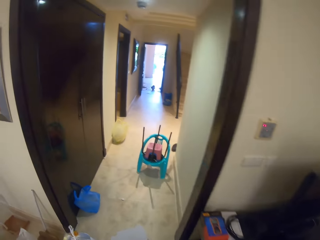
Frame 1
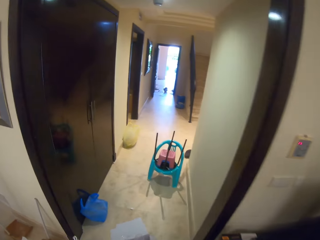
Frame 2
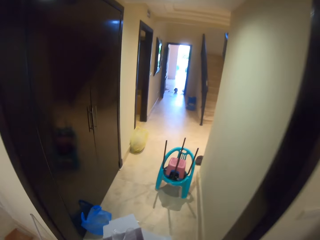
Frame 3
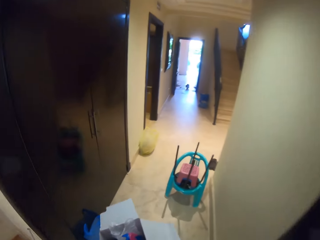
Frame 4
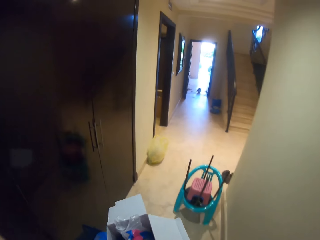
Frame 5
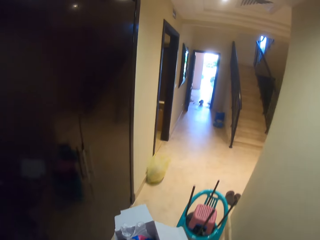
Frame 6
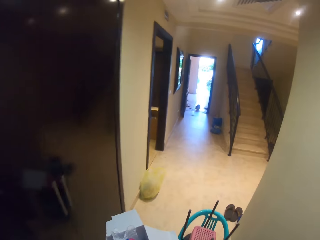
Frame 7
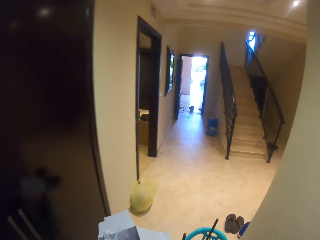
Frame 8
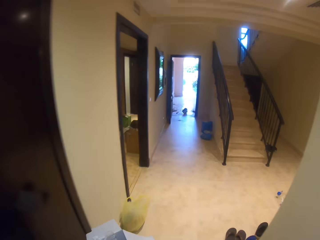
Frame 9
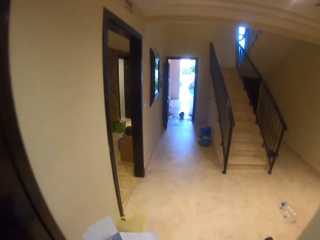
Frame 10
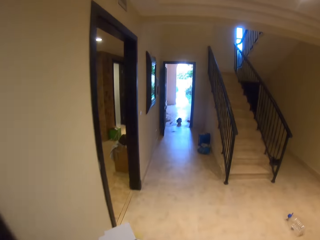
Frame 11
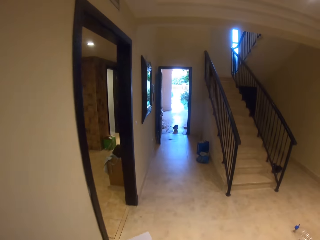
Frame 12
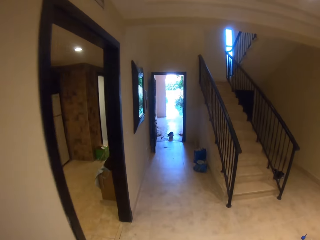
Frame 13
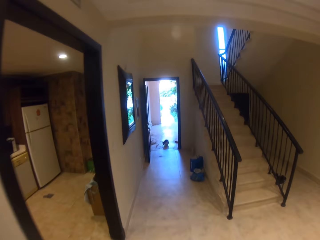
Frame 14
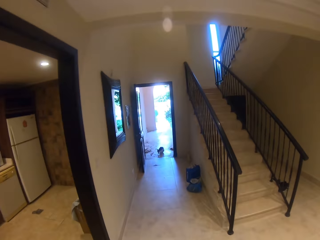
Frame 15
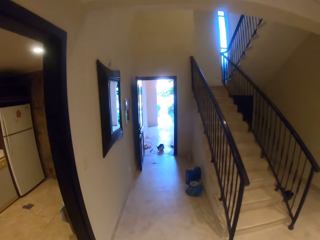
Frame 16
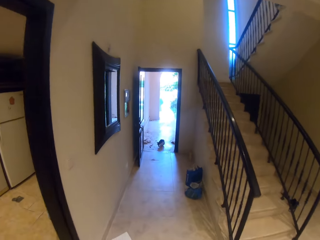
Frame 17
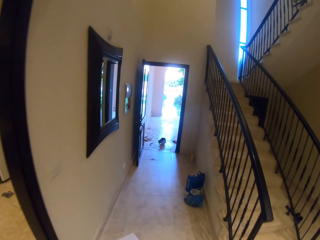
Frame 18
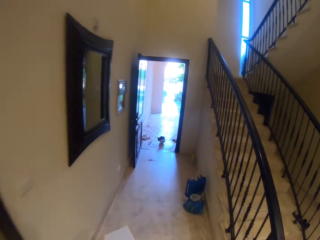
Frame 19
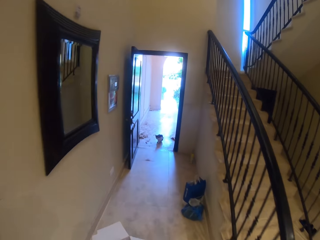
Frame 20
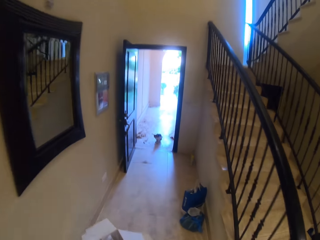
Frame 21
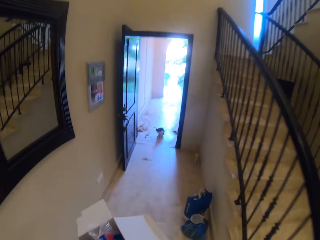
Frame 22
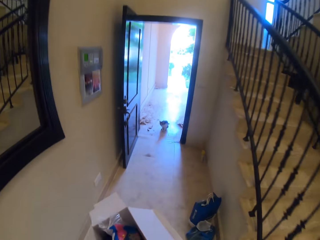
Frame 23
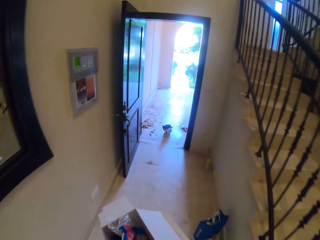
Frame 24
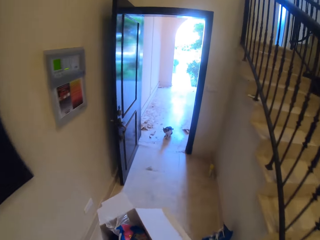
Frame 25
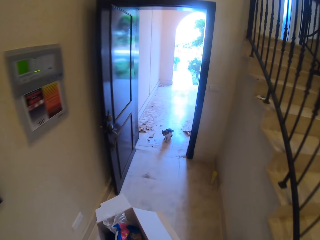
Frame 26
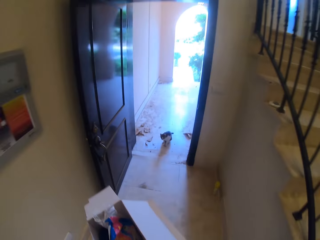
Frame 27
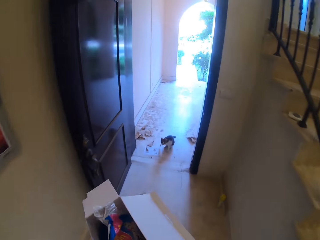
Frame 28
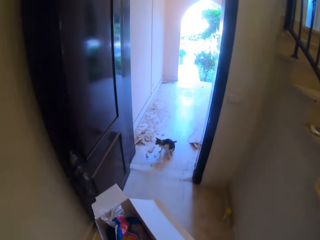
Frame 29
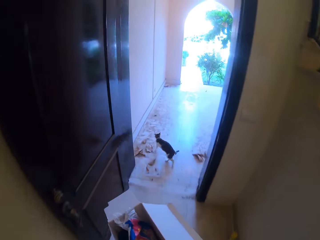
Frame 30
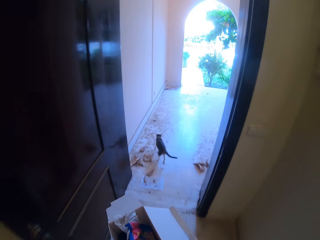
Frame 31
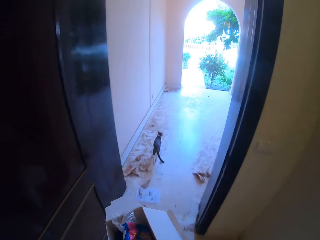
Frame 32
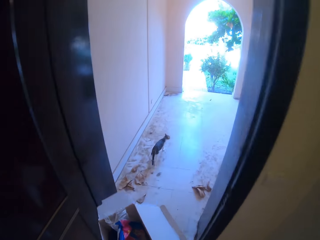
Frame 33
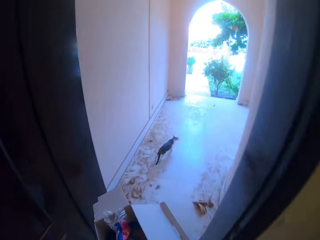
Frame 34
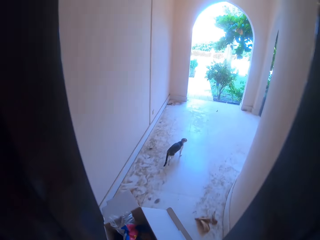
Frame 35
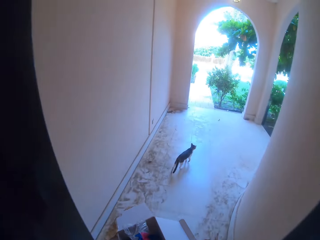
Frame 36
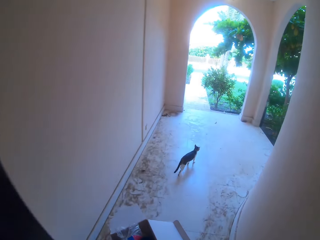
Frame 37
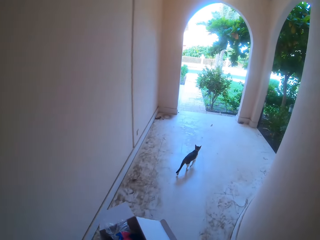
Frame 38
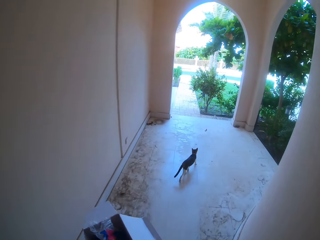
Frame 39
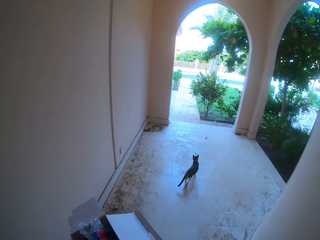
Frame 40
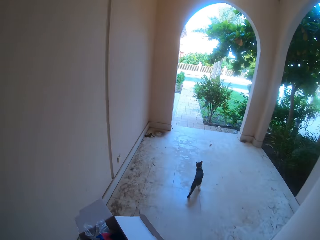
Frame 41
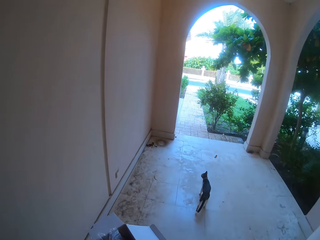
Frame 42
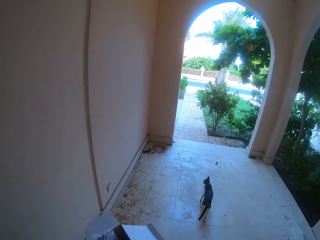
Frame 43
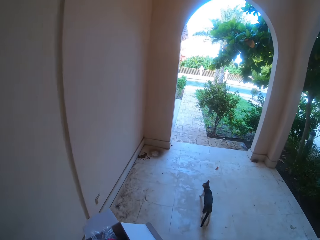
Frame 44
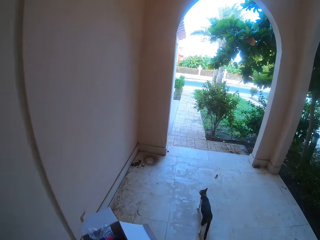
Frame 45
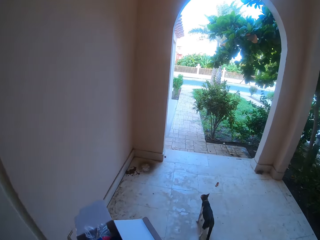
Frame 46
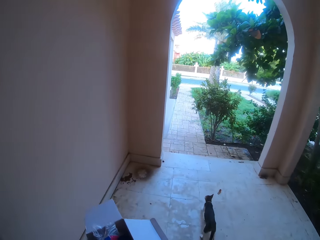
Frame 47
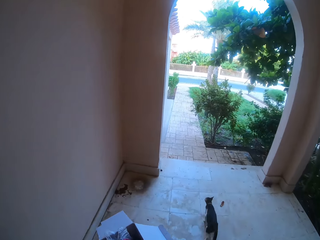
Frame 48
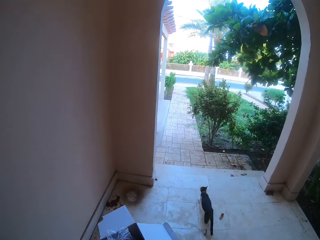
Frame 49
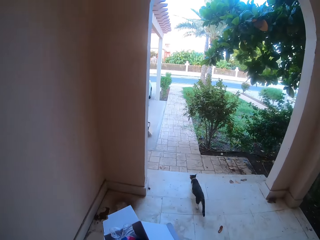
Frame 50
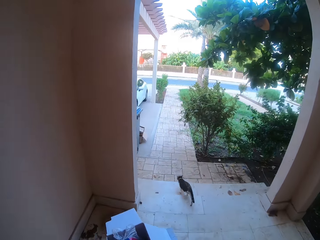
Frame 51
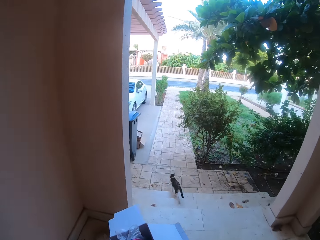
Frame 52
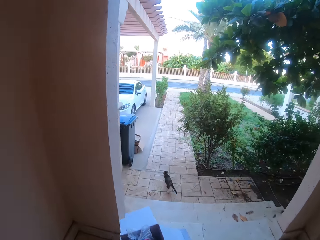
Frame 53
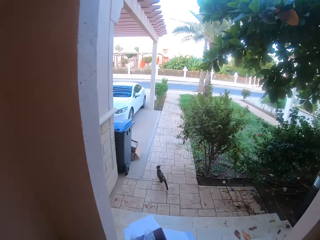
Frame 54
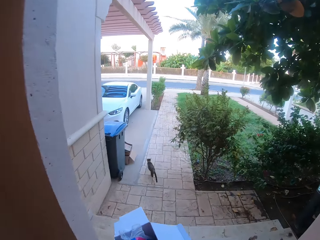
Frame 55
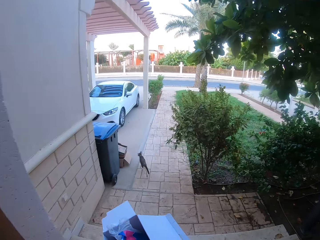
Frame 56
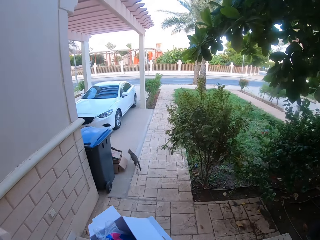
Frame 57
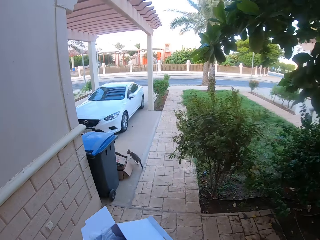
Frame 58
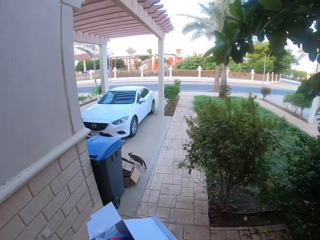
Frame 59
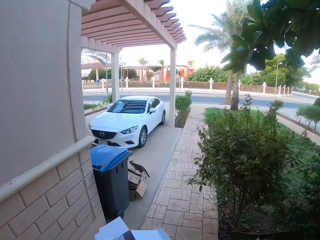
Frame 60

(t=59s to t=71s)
The camera wearer looks around and moves towards the door. They carry a box. They get out of the house.

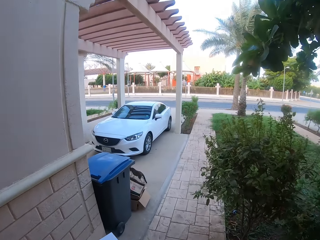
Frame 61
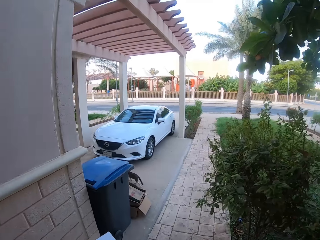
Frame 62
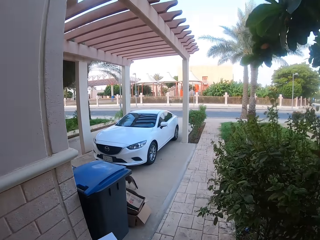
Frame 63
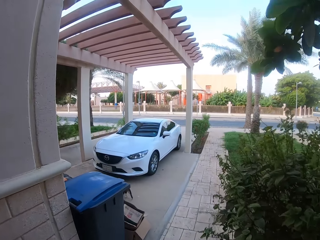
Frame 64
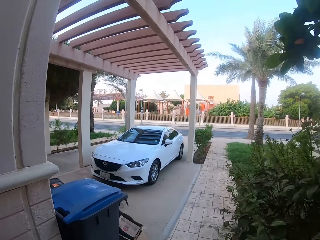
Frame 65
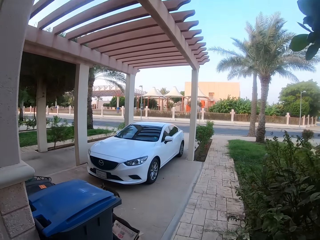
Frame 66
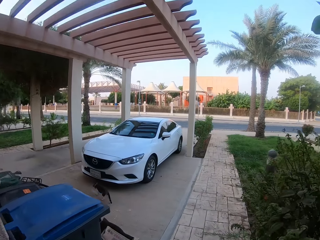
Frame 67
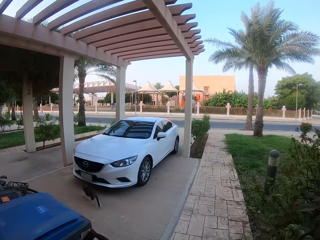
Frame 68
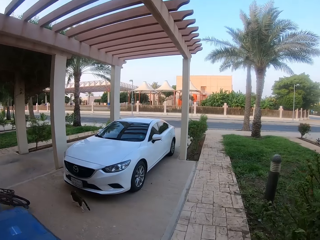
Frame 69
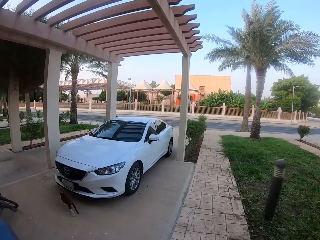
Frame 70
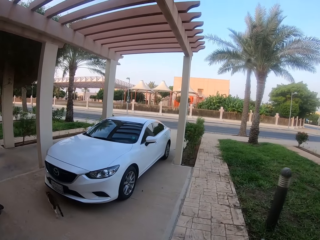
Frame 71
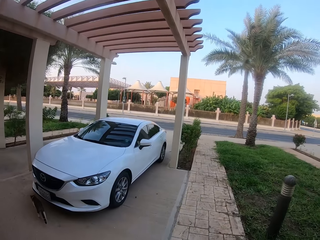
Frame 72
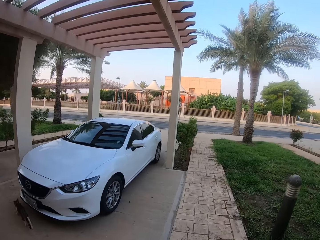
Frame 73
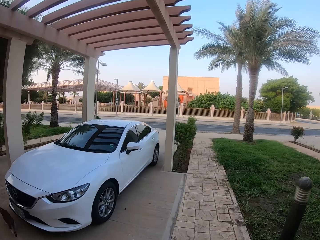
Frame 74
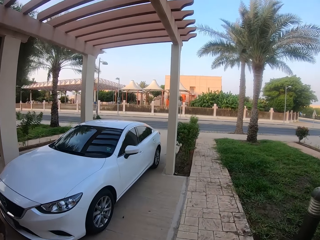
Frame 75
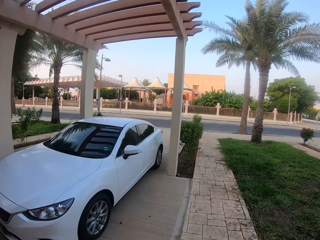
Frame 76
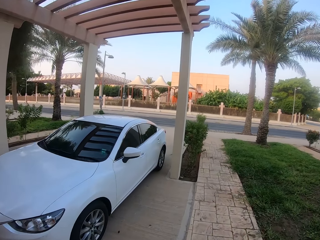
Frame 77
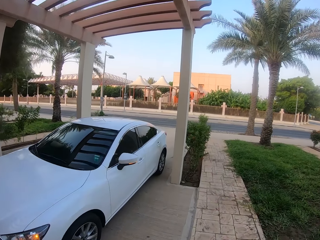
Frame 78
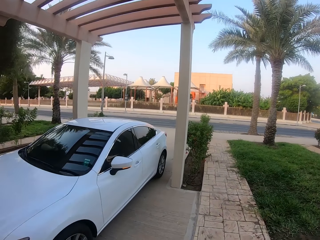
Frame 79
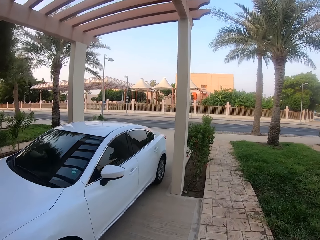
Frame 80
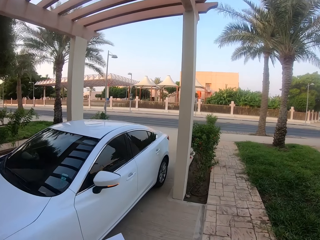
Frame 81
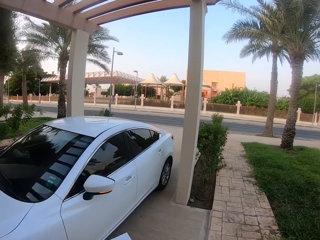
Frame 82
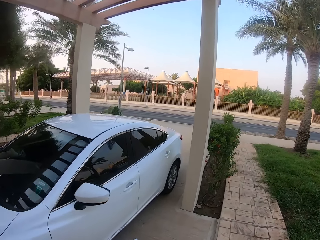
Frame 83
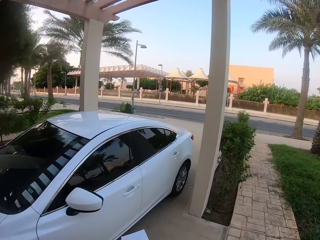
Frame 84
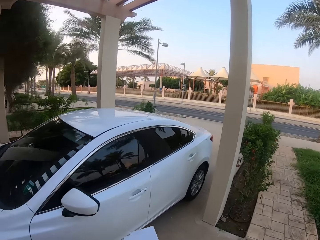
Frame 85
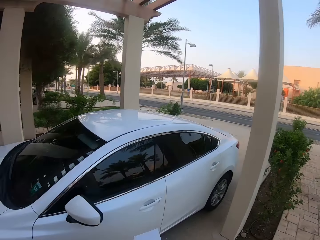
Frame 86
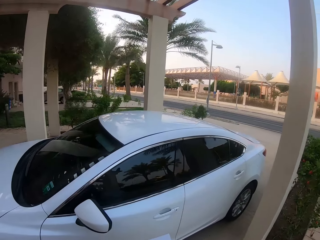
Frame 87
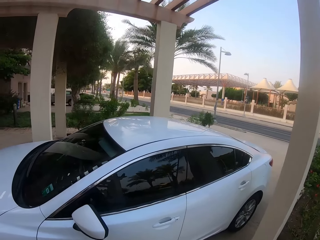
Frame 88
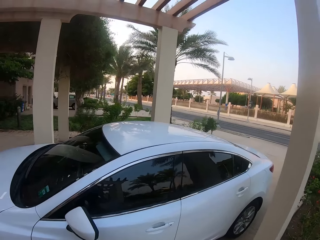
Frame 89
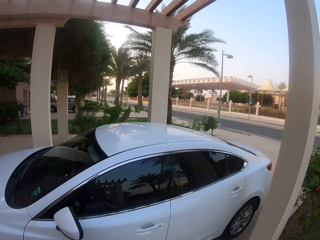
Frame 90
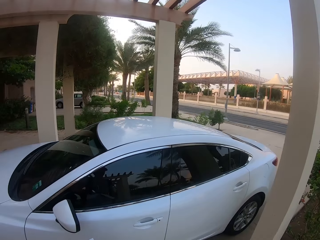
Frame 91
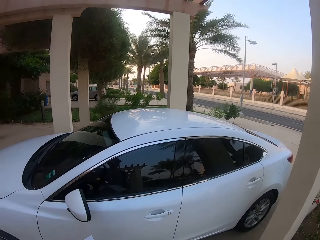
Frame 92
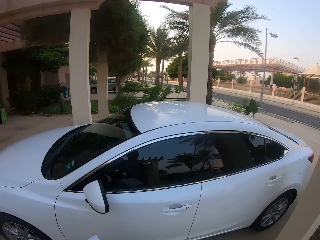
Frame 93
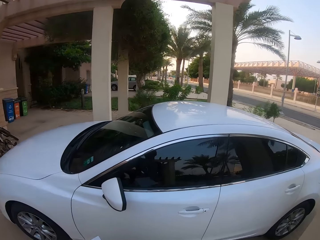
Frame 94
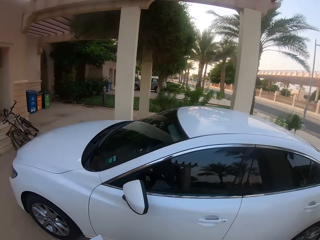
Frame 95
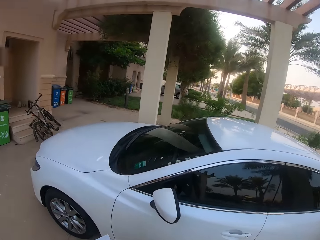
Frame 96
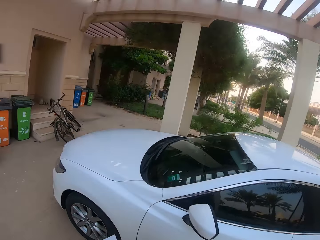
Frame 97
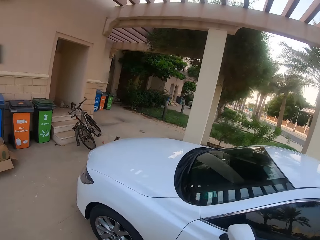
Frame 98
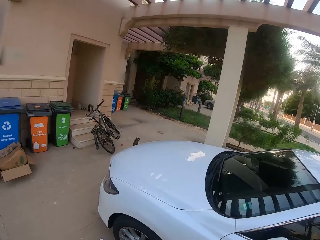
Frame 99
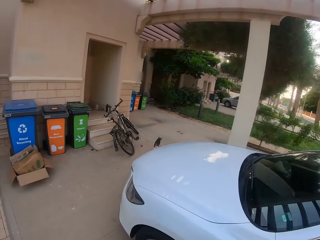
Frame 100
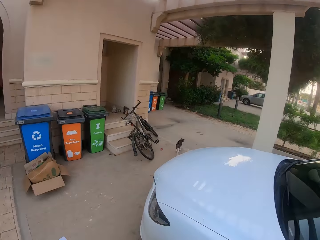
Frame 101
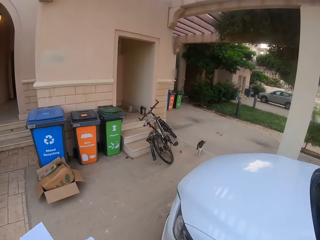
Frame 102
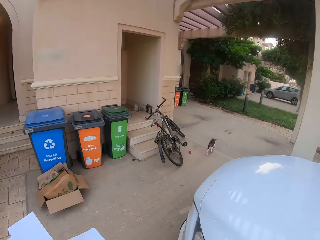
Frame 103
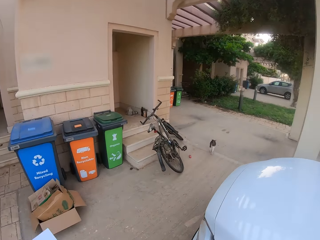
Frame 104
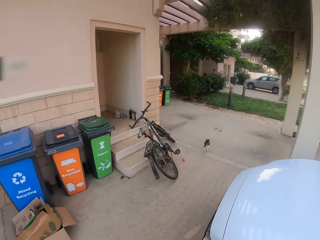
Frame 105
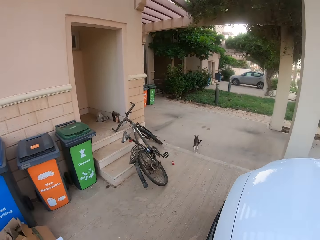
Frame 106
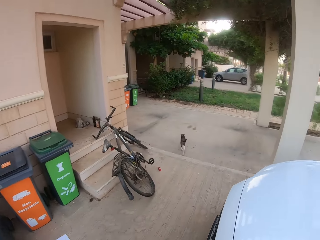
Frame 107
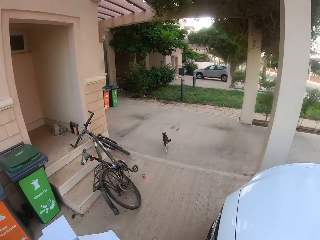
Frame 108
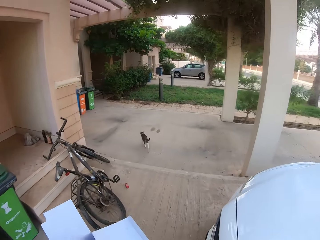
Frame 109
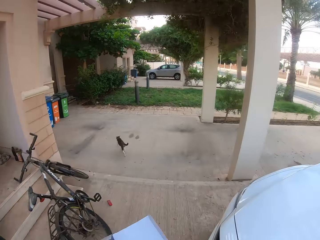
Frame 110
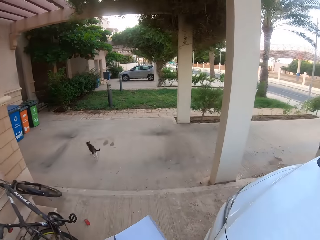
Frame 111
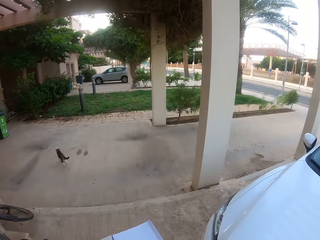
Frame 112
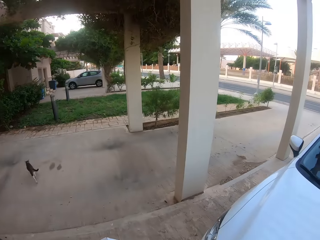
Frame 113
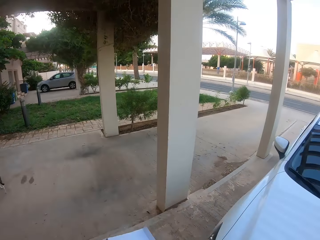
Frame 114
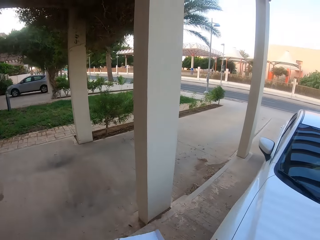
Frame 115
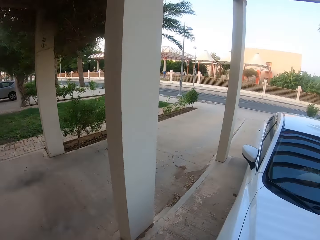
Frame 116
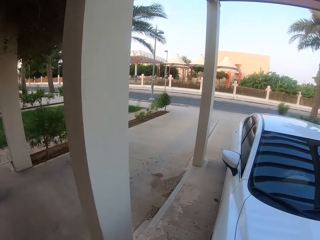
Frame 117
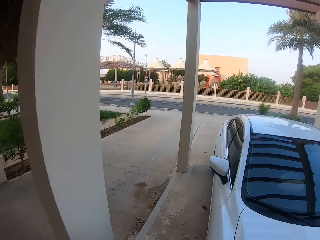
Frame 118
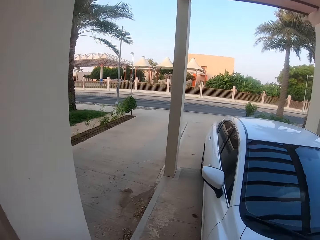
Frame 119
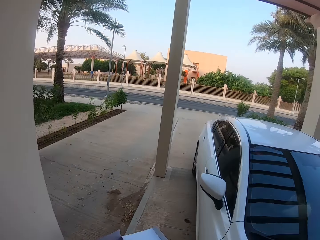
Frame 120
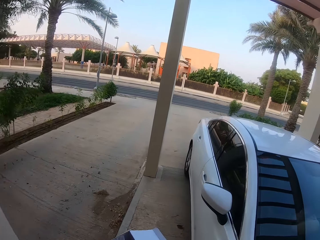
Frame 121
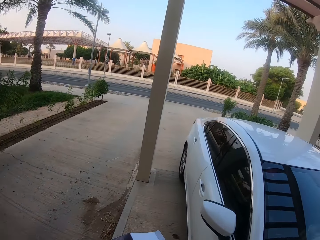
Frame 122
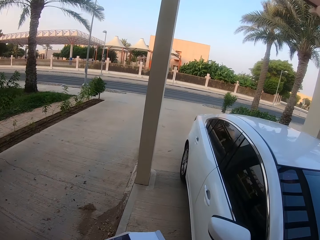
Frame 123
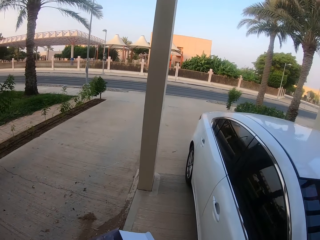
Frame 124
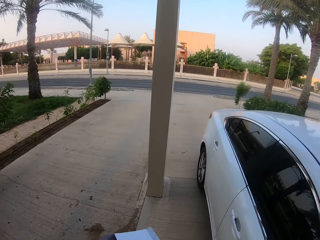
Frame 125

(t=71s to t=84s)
The camera wearer moves towards the car. They walk and look around.
